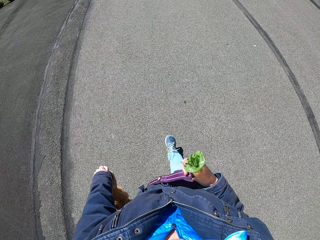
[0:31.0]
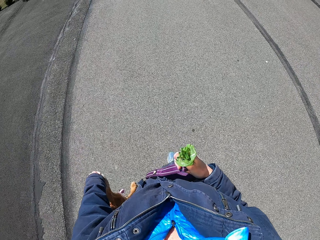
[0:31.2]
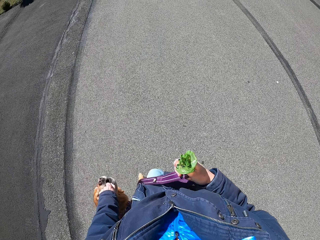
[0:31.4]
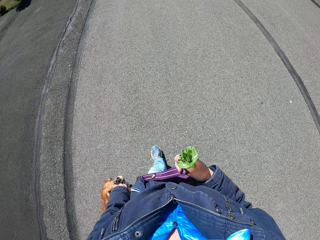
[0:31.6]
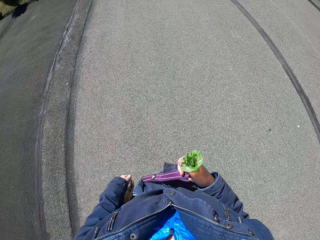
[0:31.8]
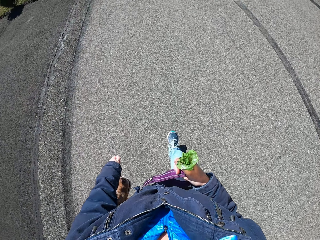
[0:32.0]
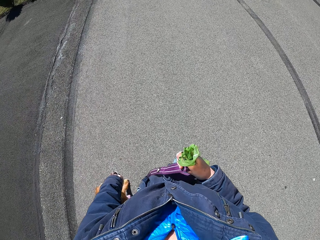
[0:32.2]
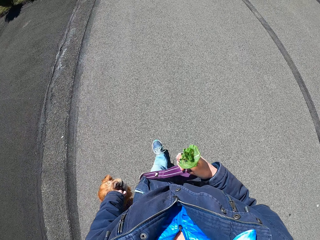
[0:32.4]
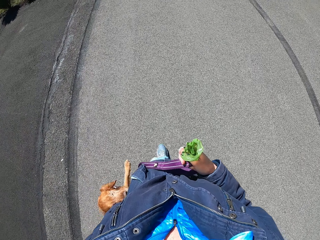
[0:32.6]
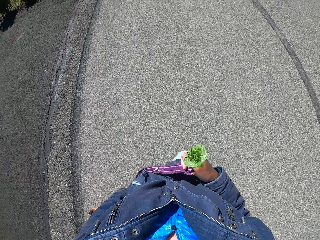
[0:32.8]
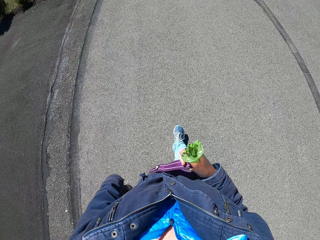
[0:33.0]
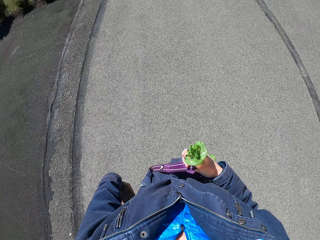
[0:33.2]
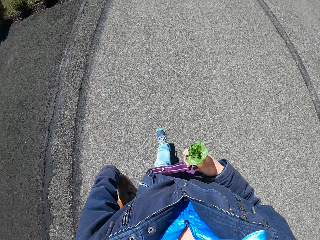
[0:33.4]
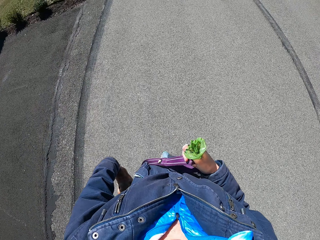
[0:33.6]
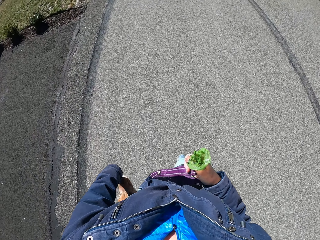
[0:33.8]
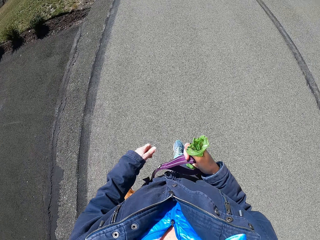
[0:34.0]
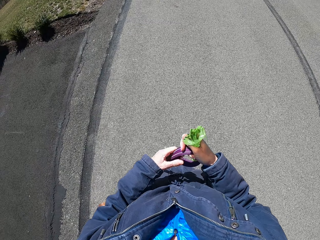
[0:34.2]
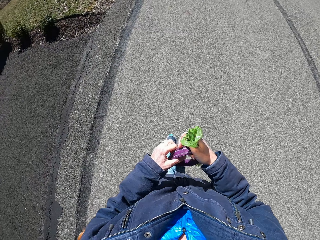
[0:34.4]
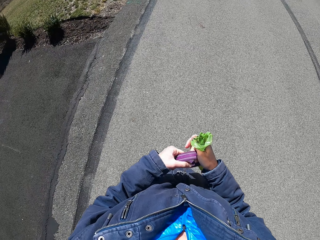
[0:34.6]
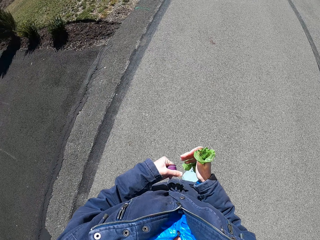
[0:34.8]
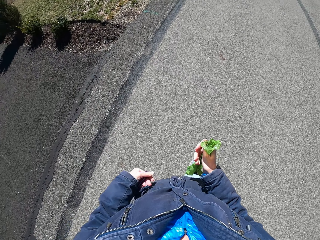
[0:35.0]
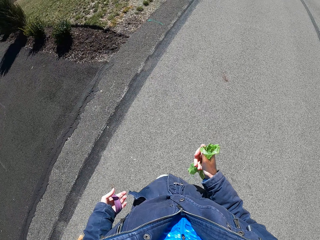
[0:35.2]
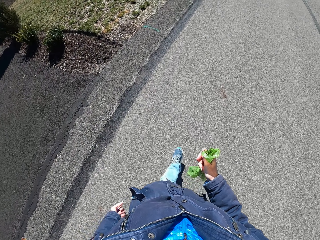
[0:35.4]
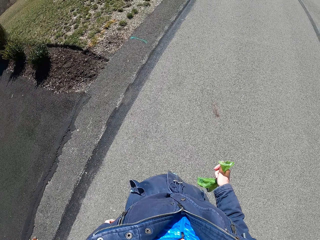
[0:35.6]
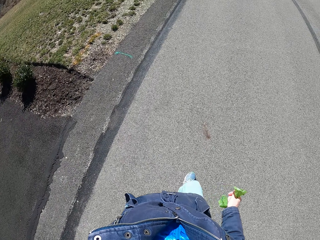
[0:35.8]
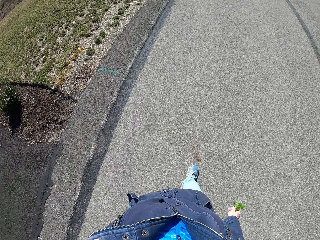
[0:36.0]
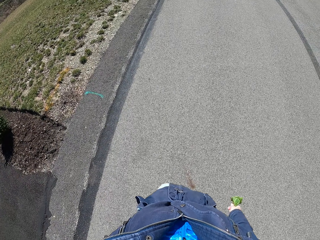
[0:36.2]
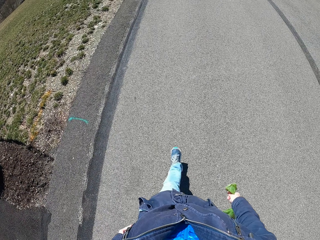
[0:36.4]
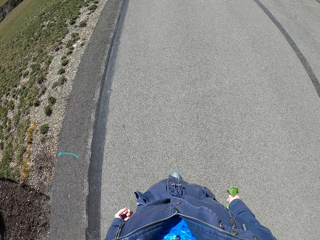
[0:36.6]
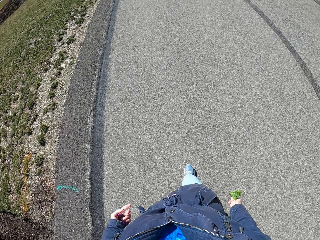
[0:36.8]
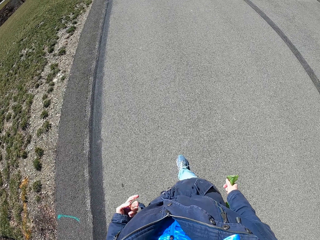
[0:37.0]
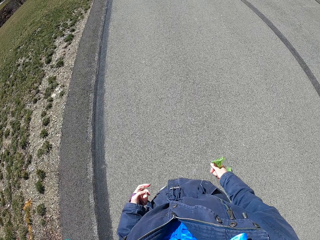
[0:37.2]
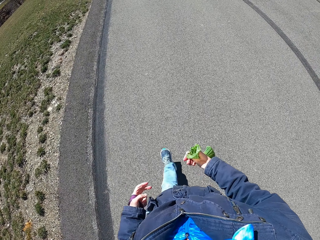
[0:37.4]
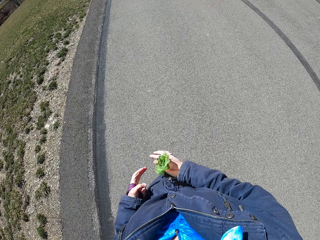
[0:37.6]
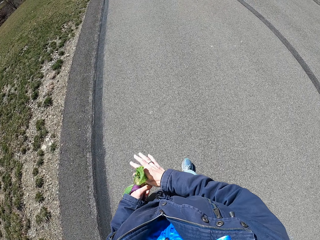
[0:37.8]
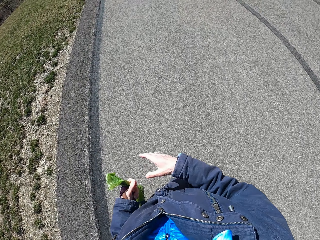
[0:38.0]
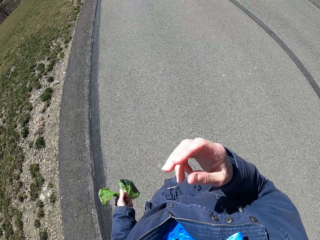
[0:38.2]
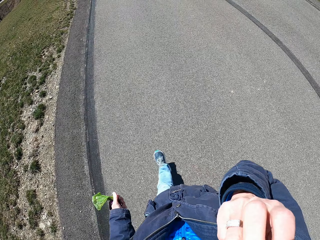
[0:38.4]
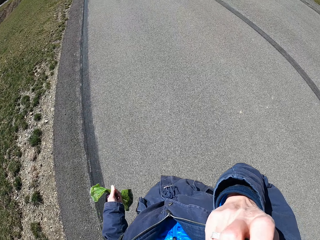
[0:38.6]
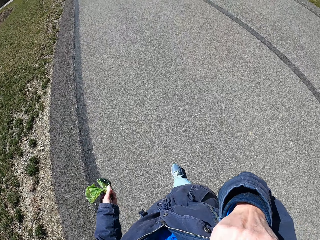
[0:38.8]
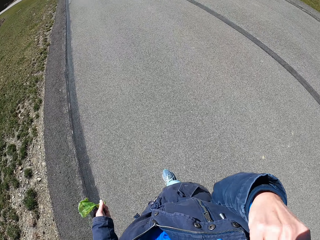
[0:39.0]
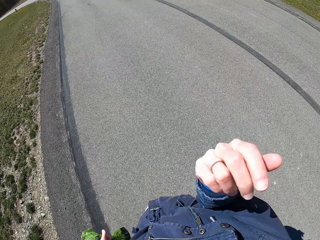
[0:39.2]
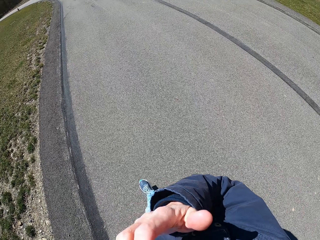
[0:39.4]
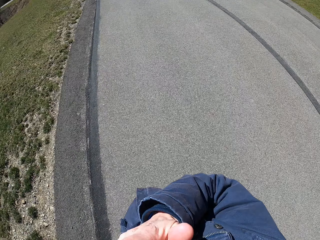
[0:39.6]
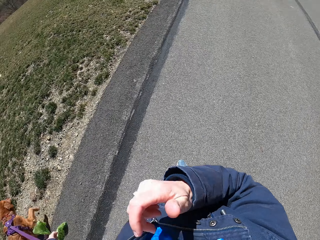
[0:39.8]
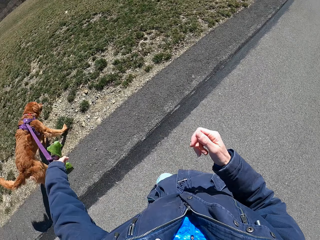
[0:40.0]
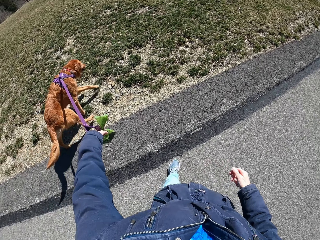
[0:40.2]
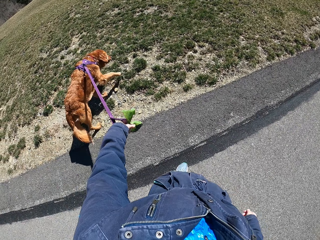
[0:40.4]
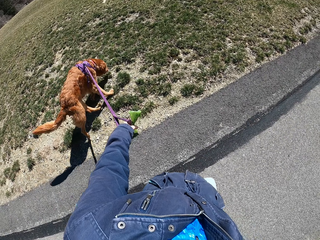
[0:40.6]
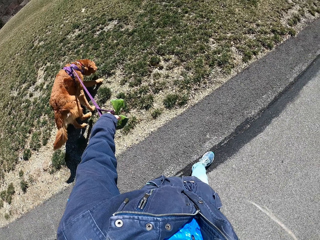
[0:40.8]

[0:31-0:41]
The camera wearer holds something. They walk with the dog on the road. They move something to the left hand. They move their hand. They touch the face. They turn round.

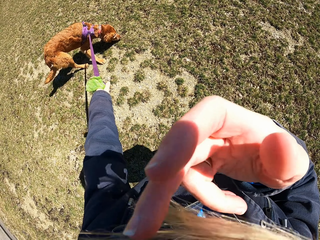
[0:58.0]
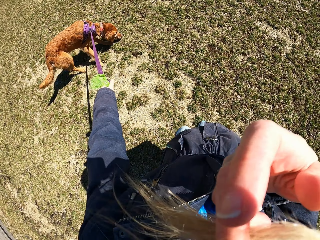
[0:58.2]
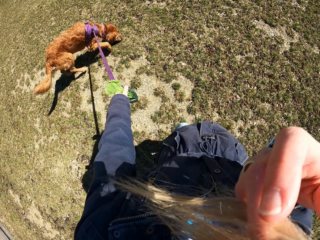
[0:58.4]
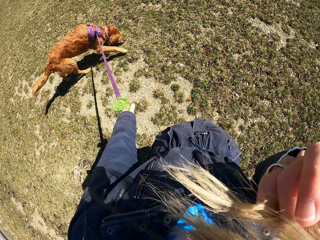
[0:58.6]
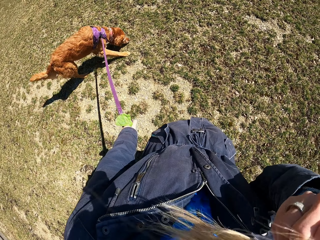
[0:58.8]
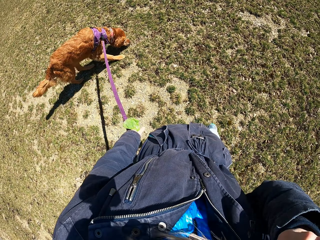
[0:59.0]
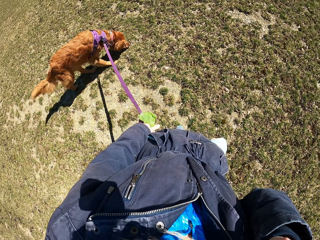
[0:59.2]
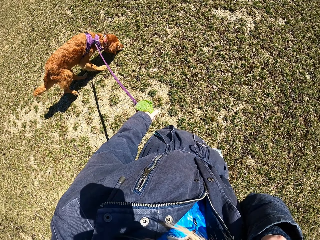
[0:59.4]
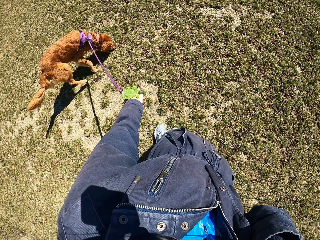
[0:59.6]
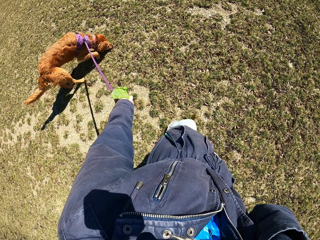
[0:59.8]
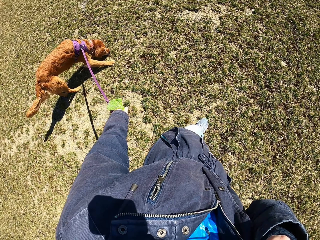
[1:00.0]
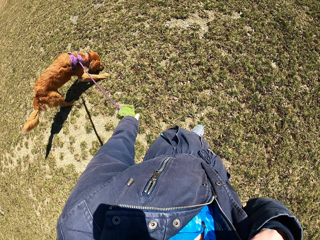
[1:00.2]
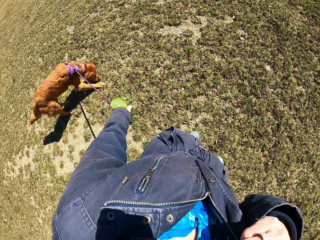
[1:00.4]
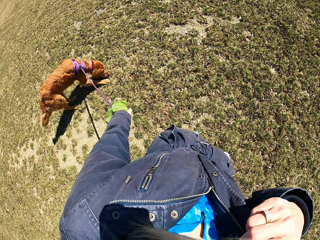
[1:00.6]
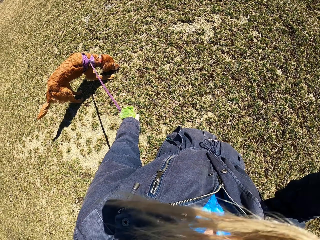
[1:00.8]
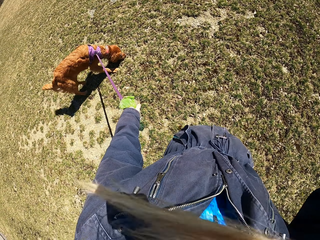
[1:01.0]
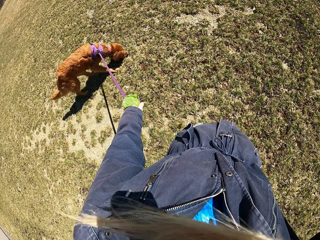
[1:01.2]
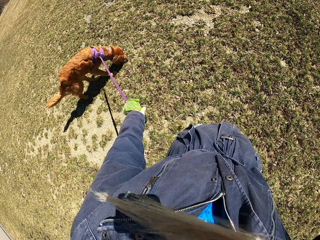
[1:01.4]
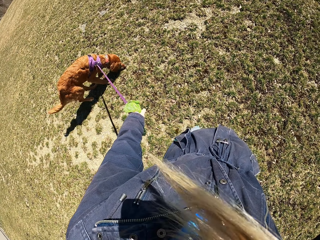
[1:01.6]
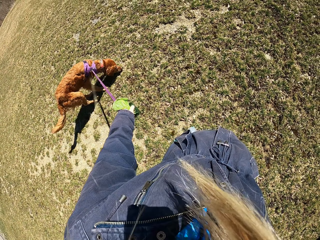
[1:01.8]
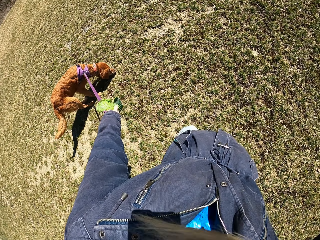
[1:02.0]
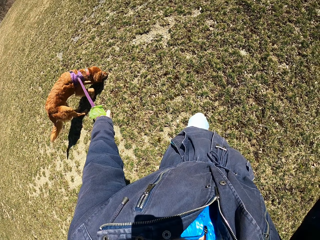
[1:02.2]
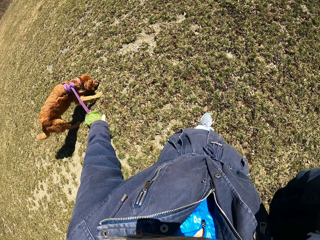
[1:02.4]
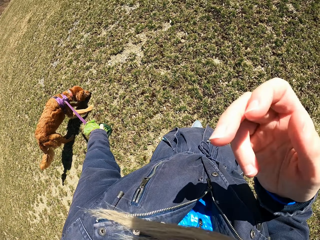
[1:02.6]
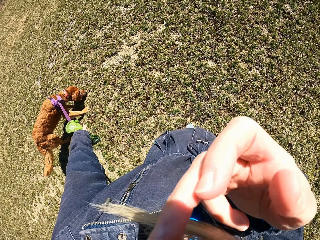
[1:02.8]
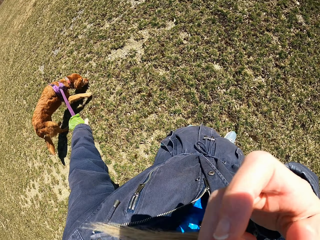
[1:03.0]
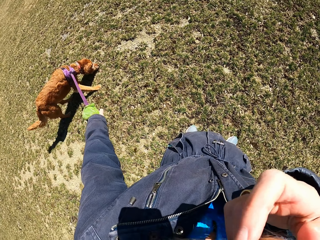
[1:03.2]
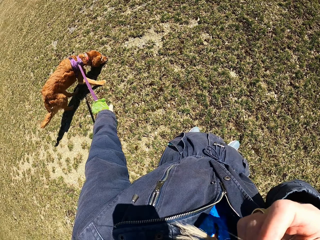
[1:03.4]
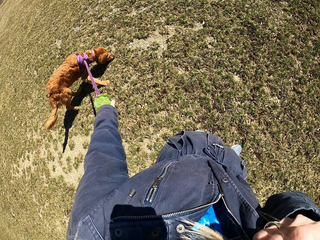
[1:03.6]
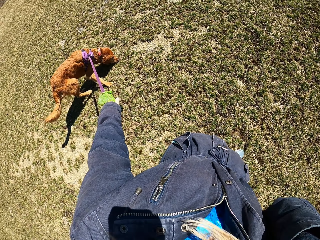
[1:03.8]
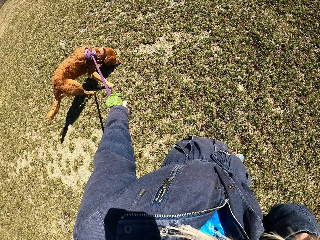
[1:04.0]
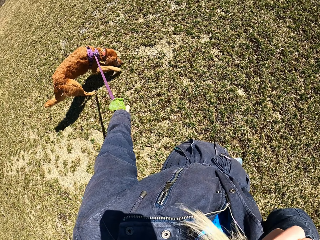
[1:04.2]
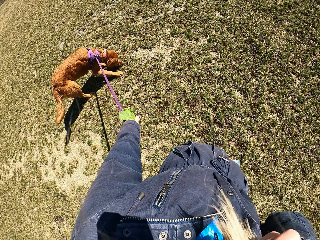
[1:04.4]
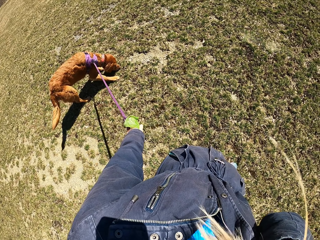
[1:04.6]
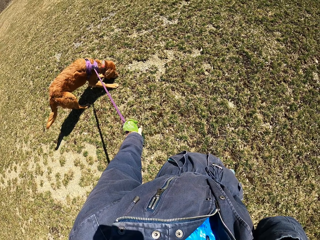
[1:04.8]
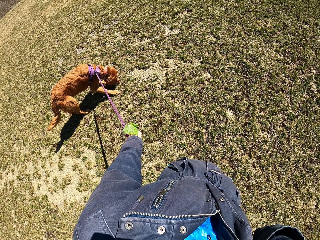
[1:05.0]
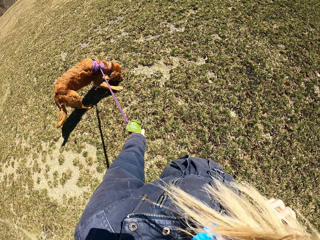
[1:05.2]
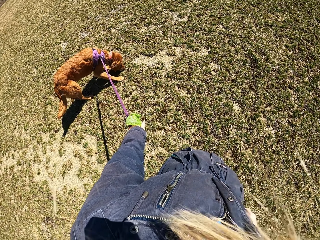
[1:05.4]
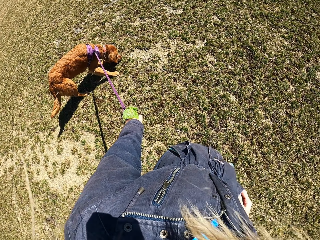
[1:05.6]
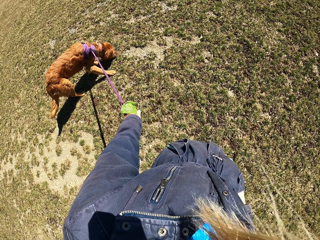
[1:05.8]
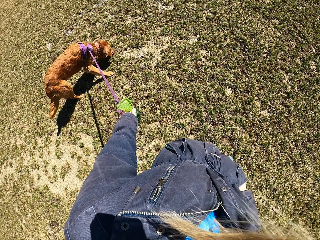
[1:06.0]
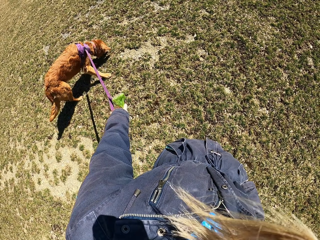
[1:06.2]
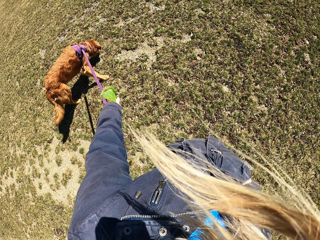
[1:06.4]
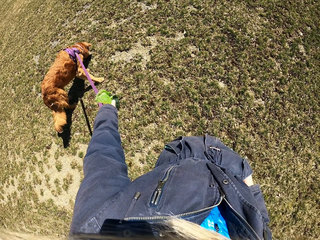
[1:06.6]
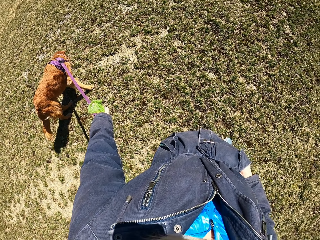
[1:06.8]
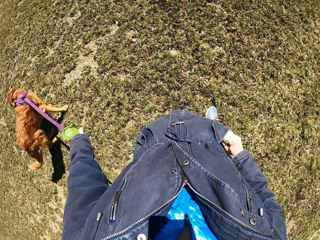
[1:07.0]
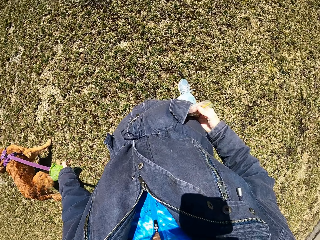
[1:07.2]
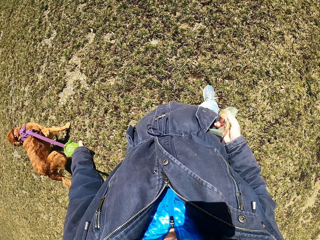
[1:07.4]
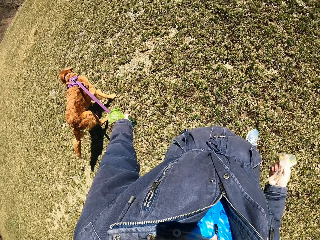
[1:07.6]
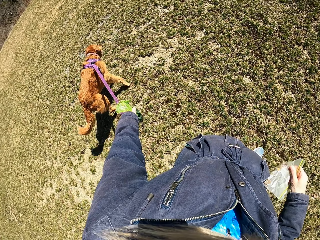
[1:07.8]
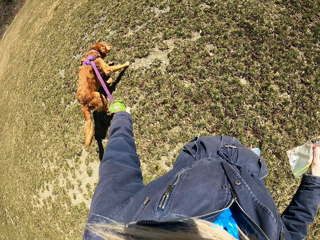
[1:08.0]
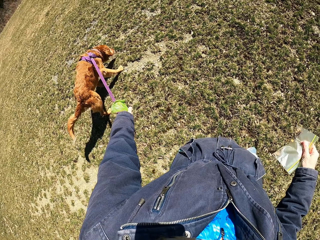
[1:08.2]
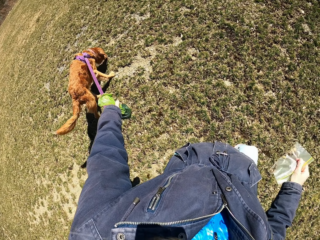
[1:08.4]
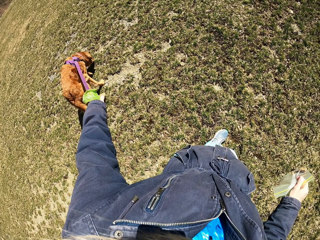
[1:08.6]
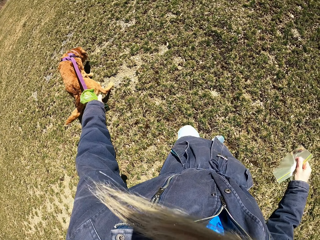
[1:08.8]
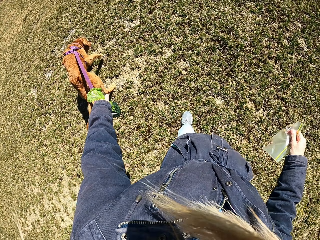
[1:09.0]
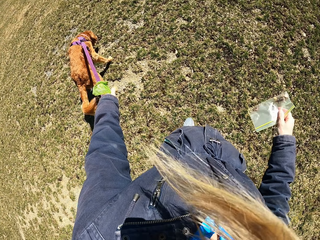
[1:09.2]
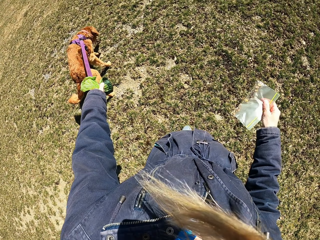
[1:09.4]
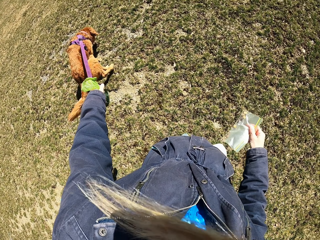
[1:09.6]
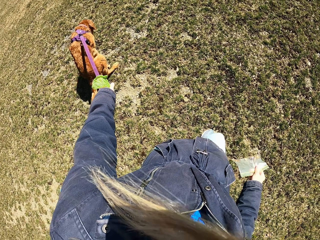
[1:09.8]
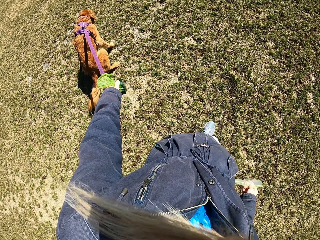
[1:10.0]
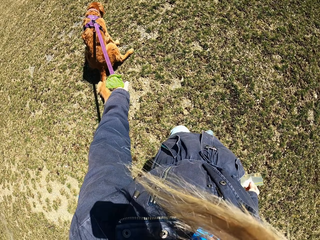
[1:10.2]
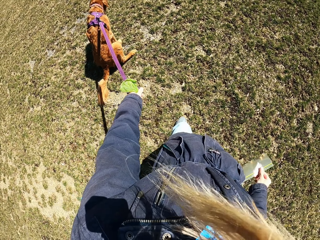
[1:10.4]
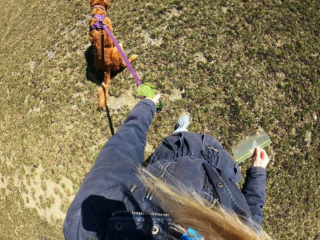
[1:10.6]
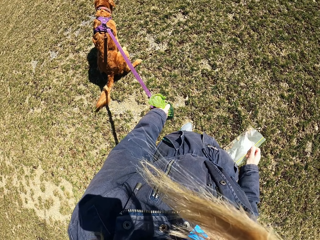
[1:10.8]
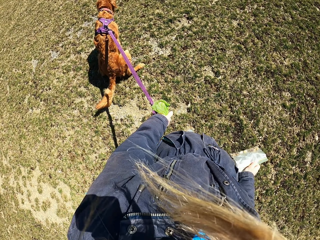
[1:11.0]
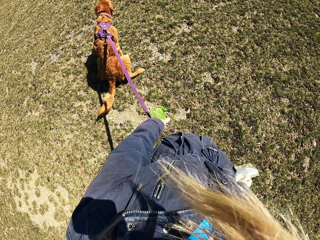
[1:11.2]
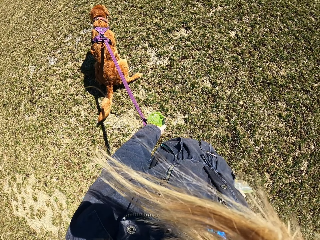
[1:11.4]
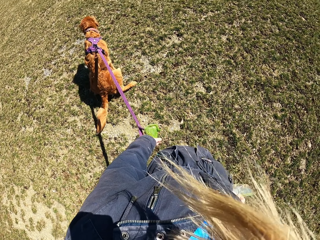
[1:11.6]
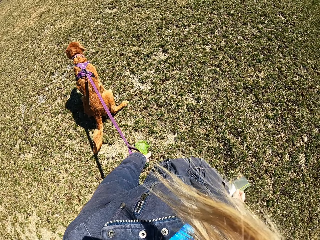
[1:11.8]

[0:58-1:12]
The camera wearer touches the hair. They remove paper from the pocket. They look around. They hold a plastic bag.
